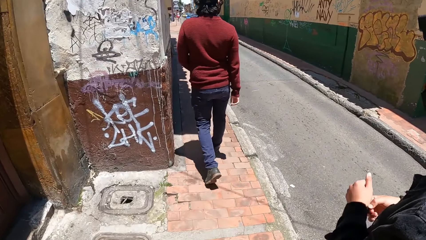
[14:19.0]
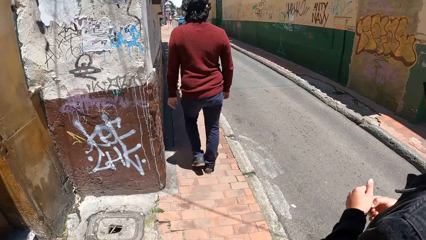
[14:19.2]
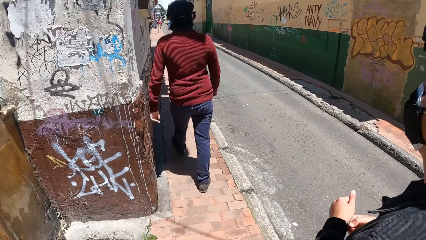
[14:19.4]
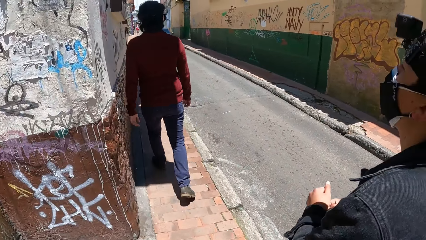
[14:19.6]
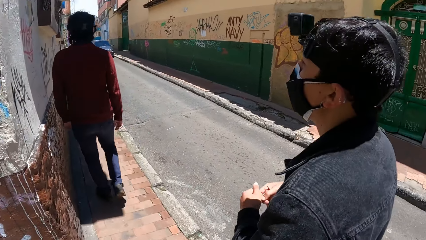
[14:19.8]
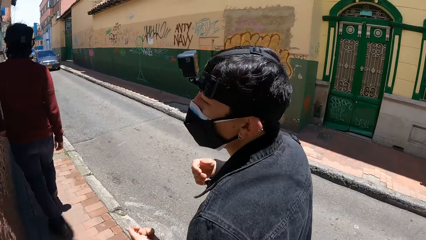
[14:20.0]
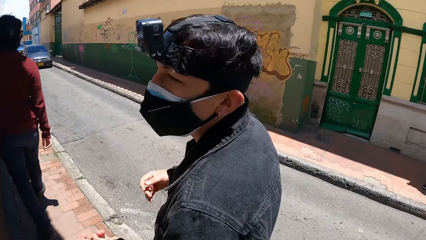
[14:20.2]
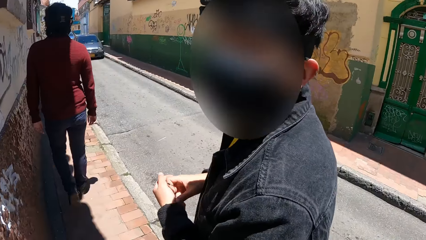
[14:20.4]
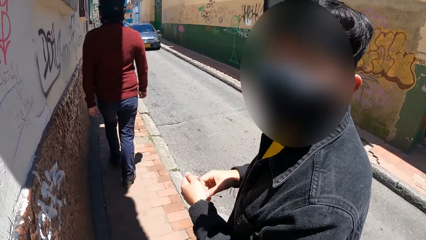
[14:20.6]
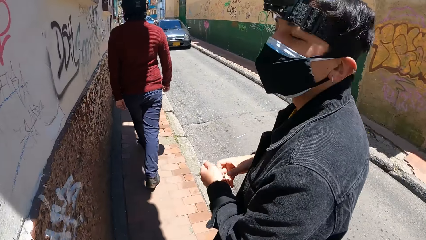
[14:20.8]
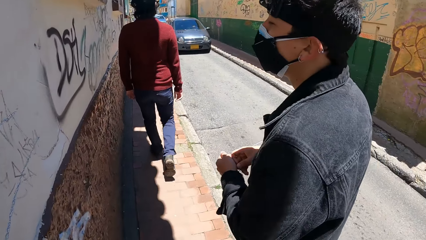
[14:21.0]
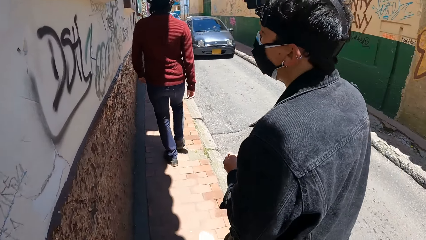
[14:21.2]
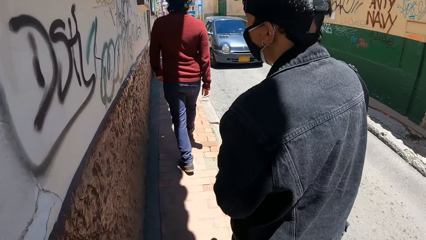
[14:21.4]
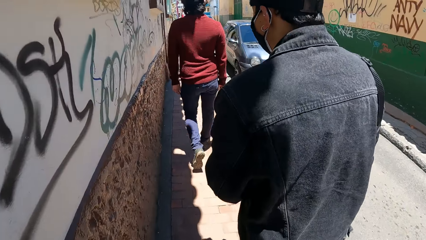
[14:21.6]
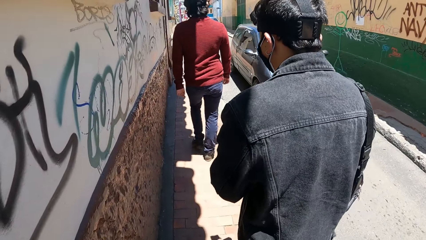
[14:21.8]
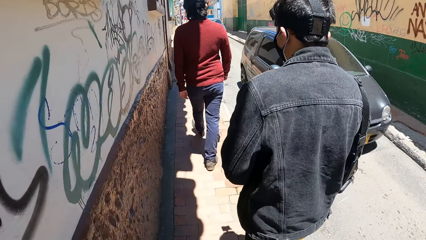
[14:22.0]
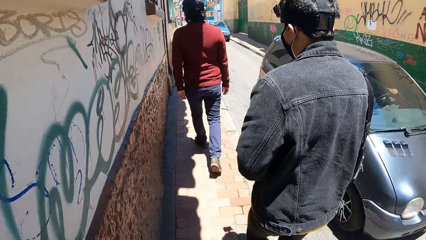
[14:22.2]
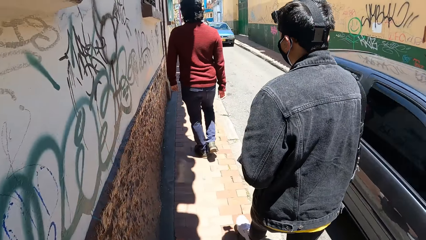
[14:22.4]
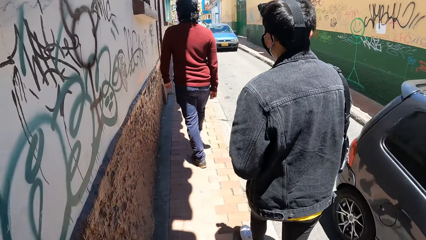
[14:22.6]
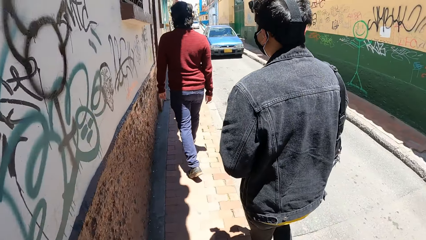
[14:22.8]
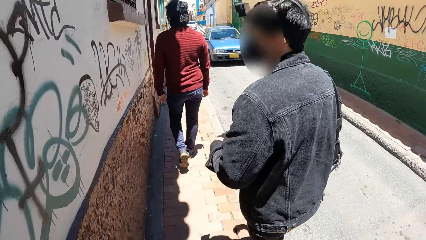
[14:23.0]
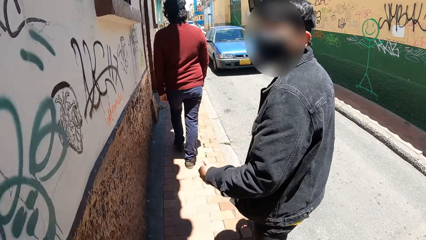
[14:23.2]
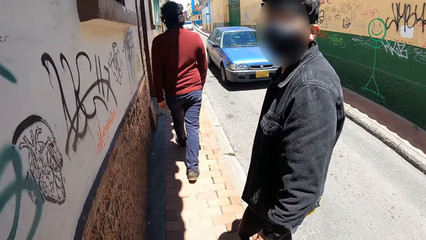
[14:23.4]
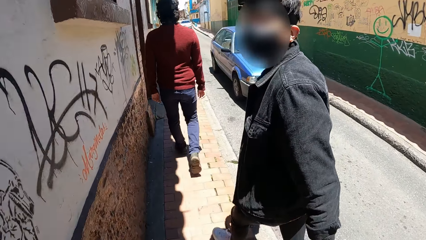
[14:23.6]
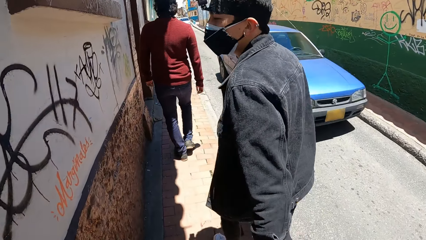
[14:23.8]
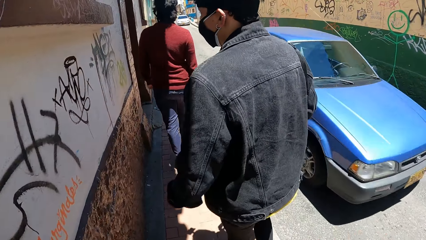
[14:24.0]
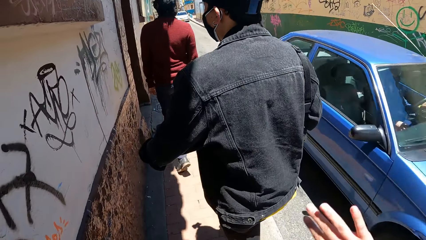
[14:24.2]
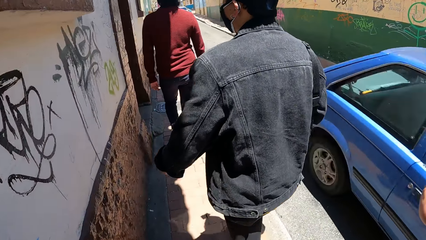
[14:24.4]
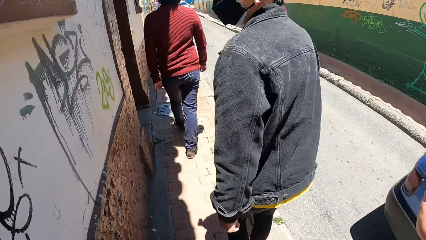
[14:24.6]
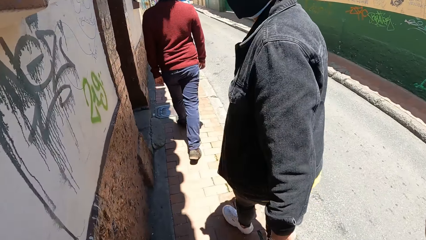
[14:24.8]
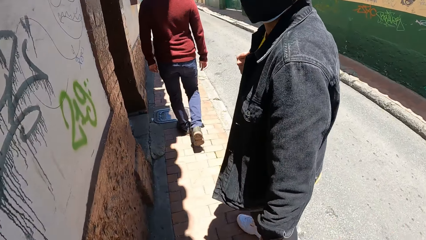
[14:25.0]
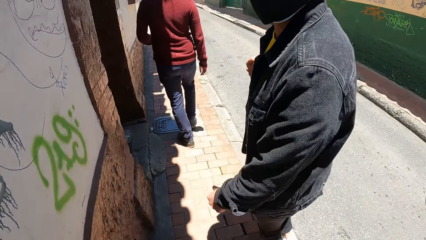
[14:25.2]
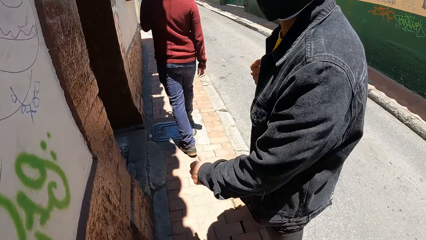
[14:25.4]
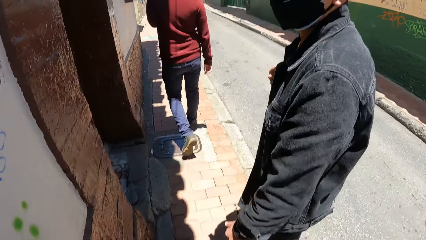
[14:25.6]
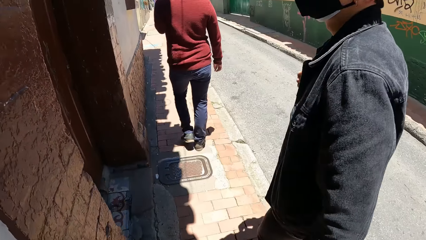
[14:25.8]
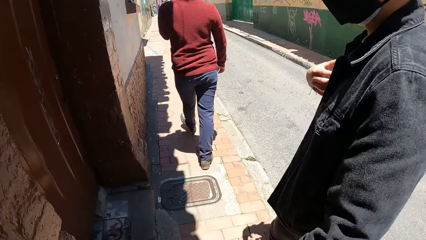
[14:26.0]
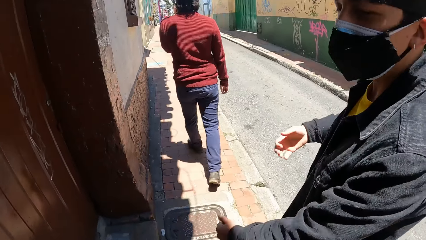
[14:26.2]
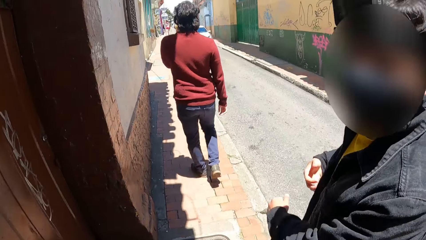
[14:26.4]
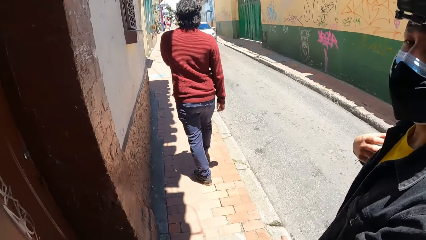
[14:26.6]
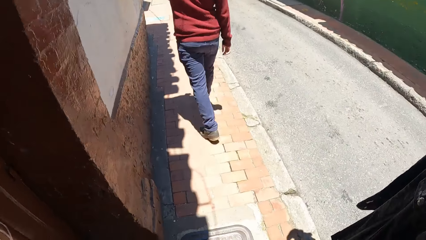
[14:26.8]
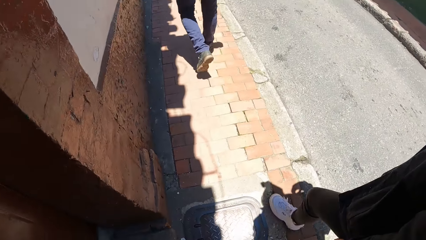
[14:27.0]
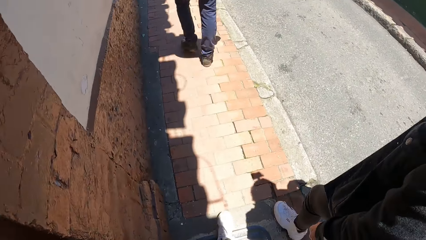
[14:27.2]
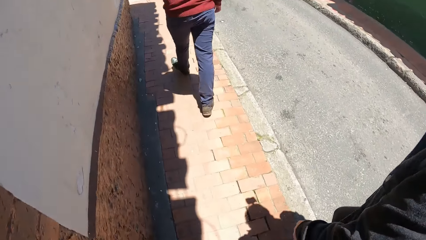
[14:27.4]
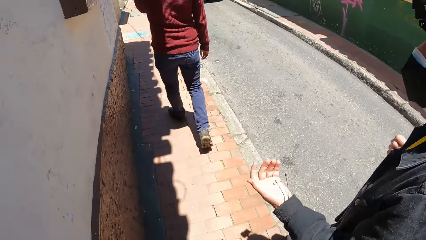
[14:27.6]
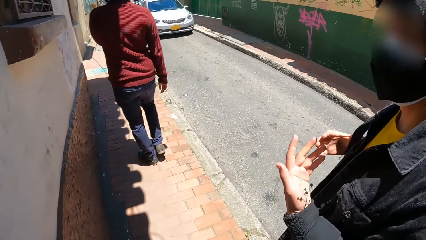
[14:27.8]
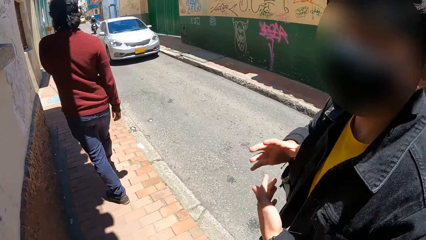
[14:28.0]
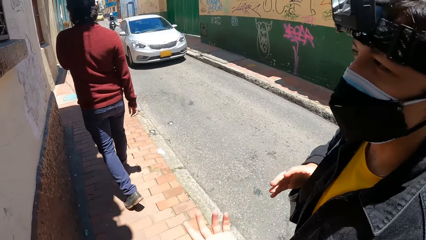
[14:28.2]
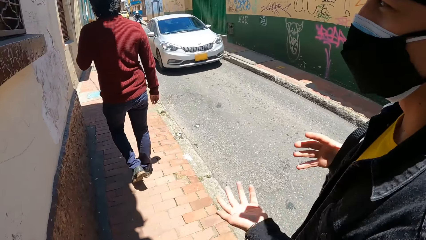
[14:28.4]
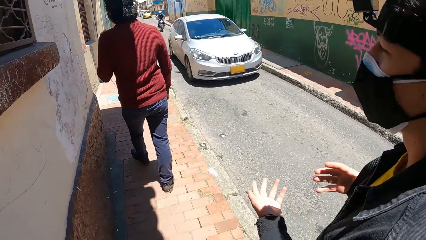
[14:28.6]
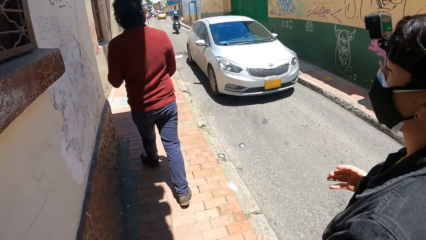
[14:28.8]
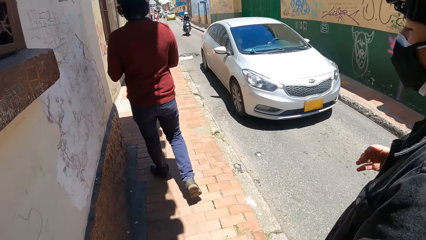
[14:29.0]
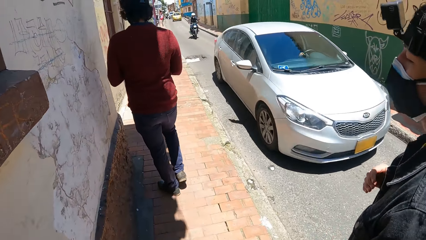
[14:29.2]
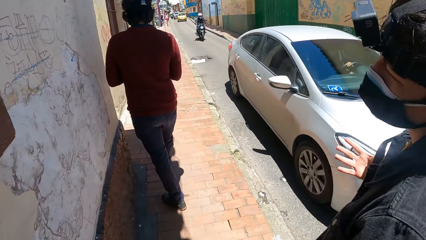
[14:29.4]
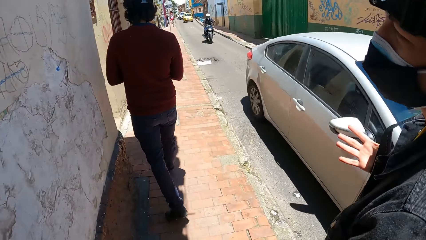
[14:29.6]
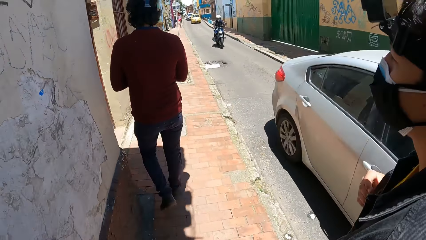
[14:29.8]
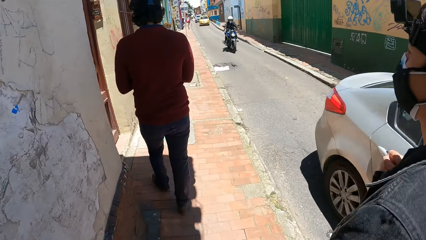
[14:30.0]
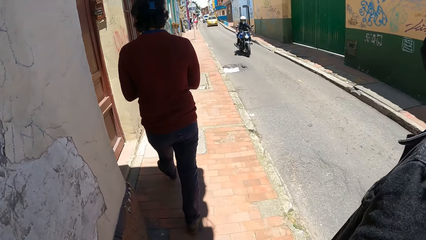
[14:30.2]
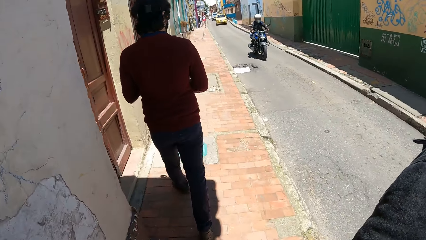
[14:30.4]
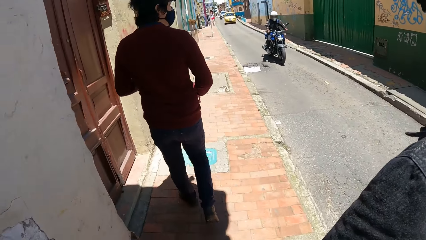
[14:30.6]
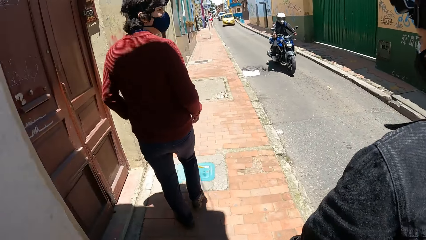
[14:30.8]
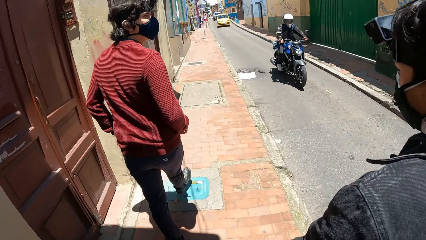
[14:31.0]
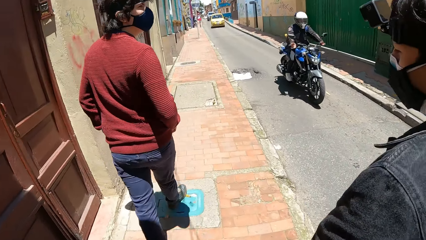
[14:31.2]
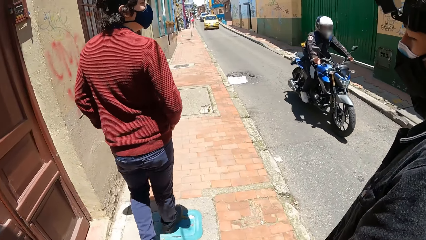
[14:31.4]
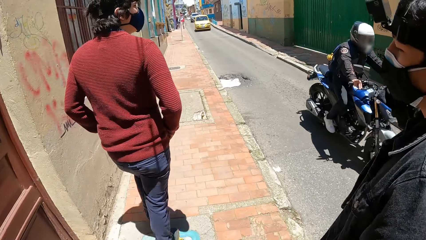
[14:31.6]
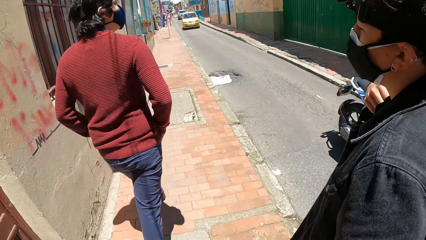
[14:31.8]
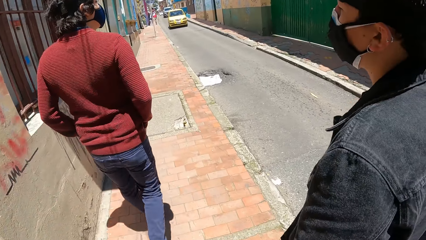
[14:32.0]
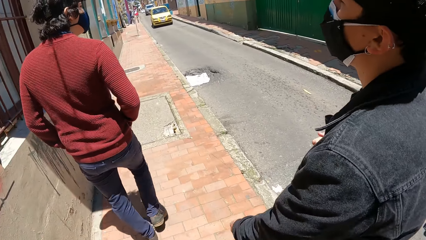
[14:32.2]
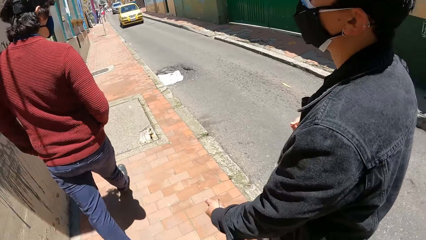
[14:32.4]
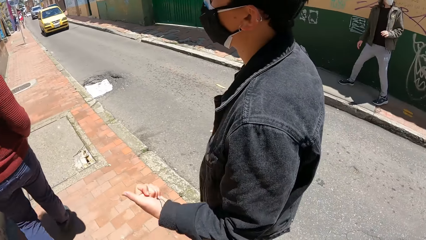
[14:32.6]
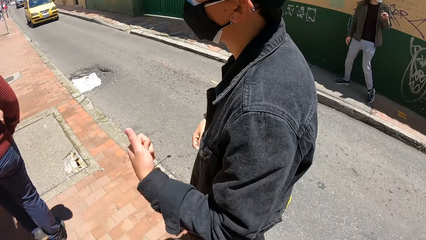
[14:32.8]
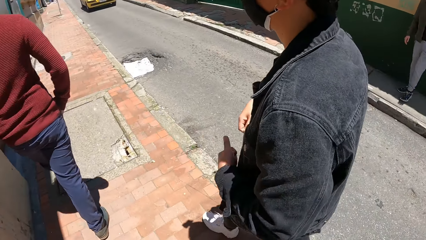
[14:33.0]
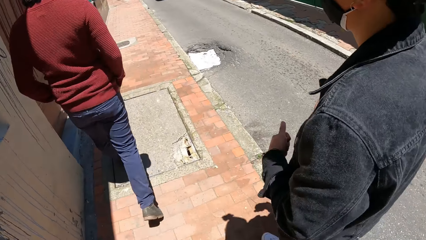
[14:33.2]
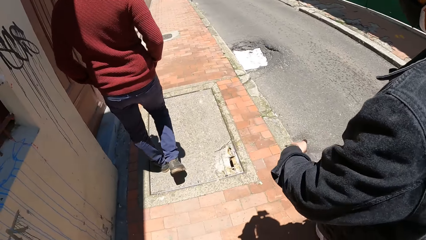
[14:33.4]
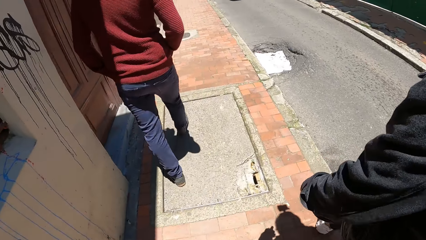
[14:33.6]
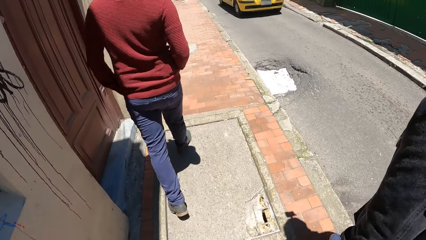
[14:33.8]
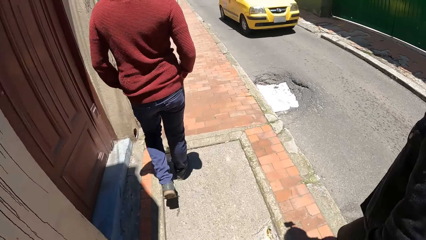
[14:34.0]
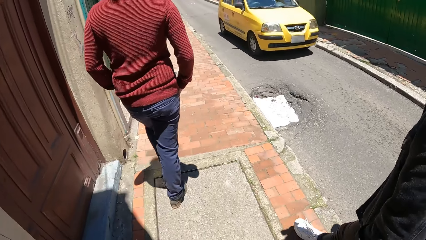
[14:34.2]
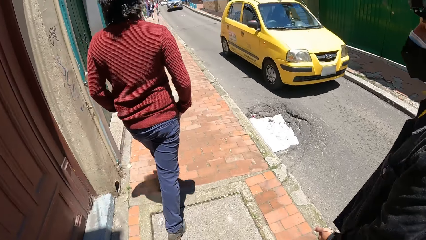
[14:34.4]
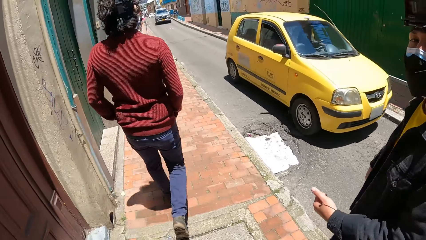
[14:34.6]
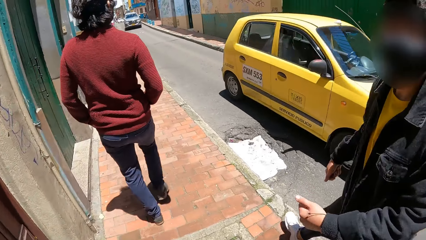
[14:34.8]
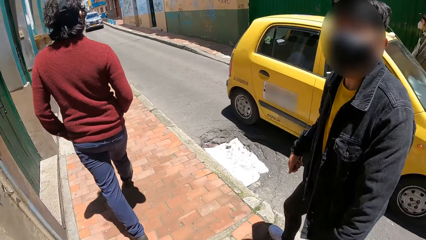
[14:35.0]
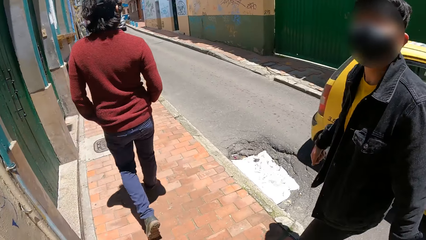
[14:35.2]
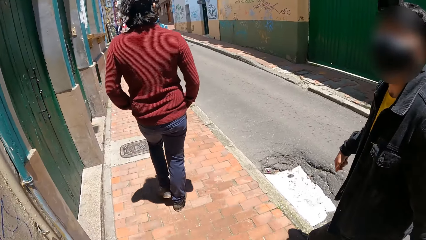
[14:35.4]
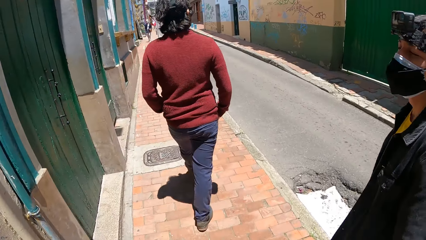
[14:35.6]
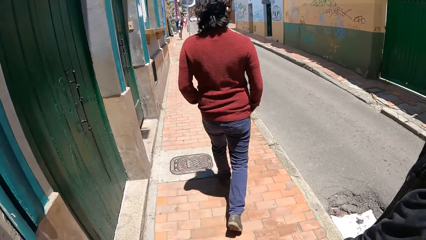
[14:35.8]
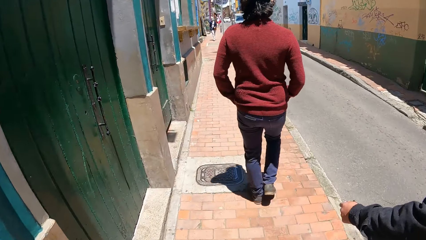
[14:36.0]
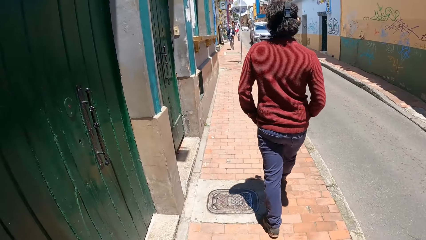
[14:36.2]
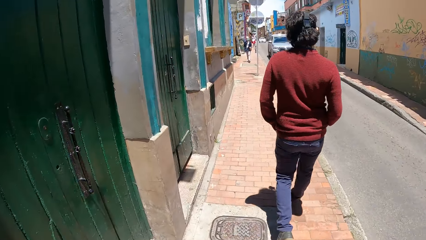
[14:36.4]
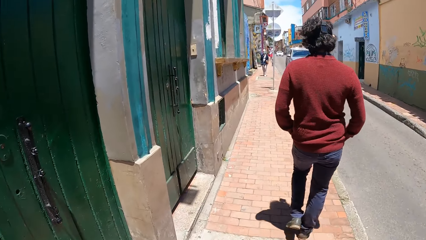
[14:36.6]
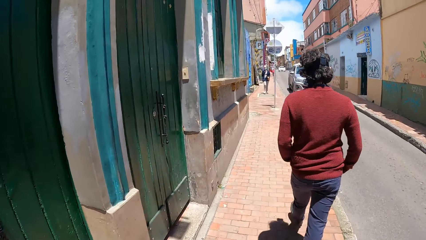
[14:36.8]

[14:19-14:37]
A blue car drives past the camera wearer. They shake the right hand. A blue car drives past them. A white car drives past them. A motorcycle rides past them. A yellow car drives past them.
